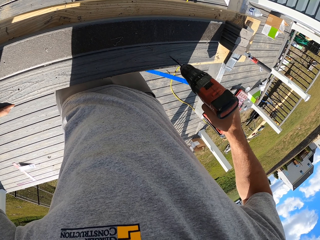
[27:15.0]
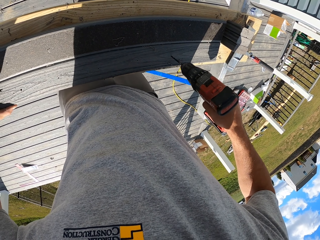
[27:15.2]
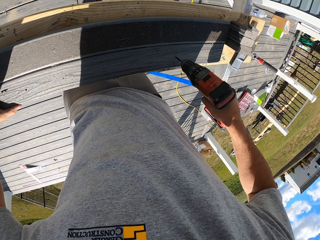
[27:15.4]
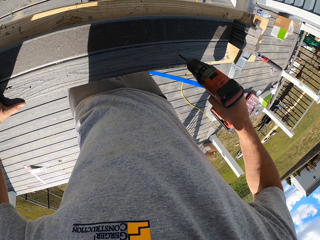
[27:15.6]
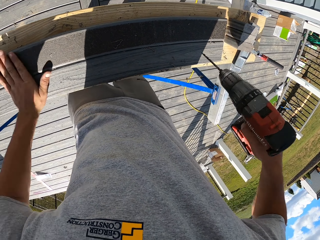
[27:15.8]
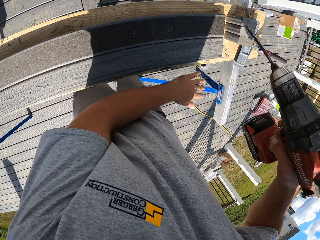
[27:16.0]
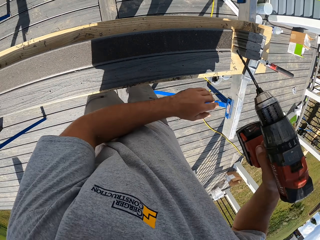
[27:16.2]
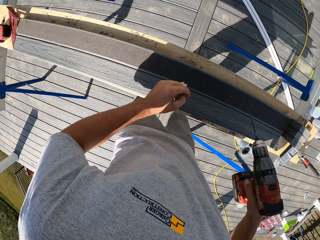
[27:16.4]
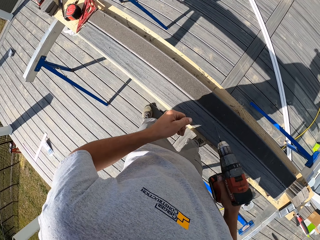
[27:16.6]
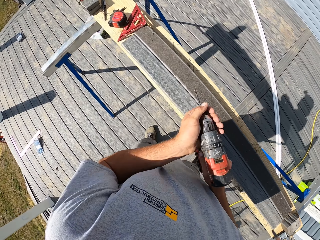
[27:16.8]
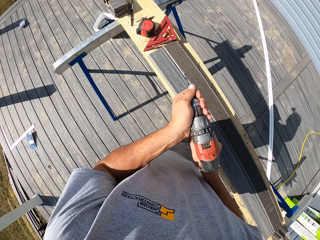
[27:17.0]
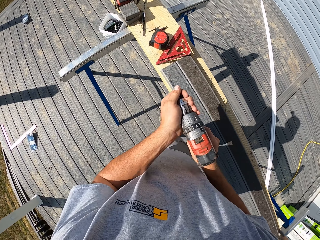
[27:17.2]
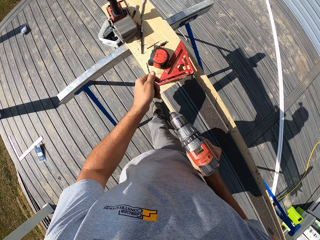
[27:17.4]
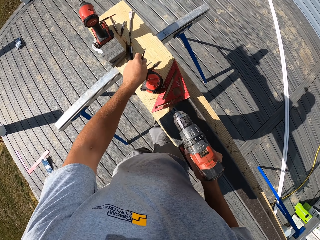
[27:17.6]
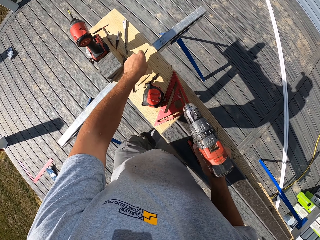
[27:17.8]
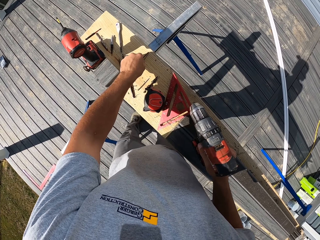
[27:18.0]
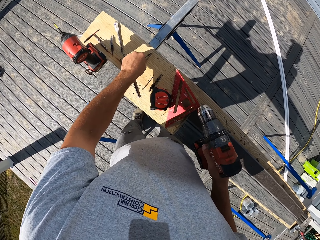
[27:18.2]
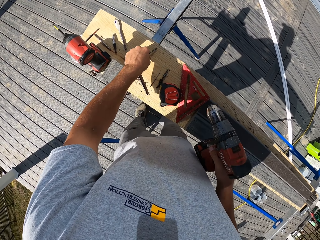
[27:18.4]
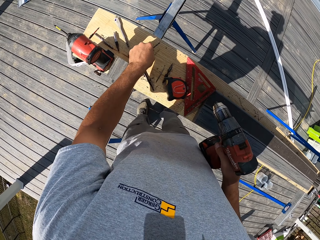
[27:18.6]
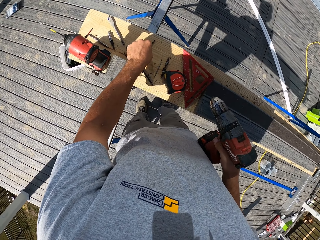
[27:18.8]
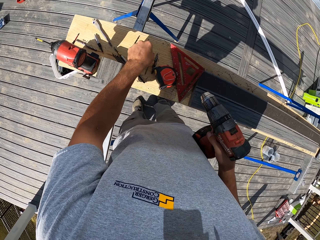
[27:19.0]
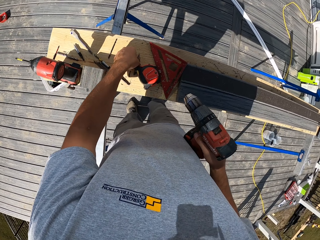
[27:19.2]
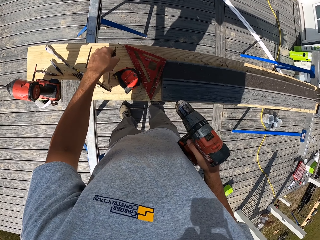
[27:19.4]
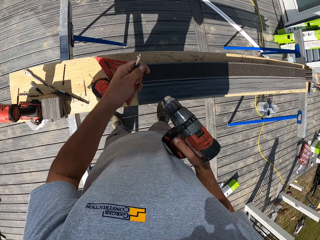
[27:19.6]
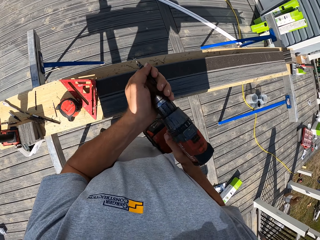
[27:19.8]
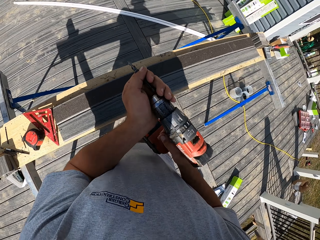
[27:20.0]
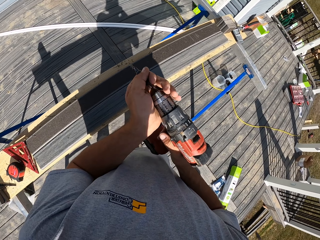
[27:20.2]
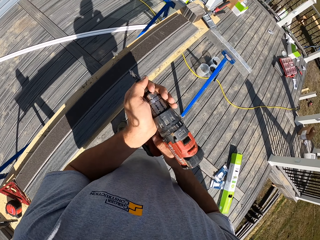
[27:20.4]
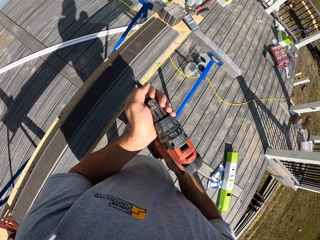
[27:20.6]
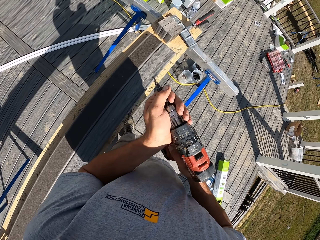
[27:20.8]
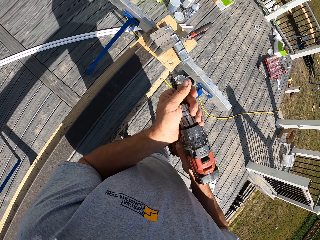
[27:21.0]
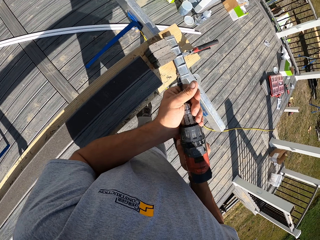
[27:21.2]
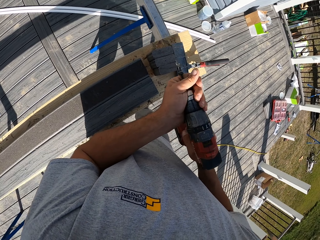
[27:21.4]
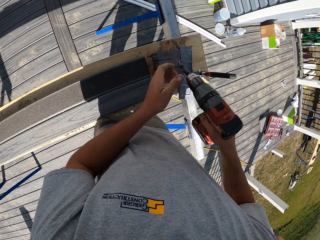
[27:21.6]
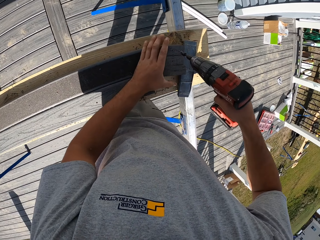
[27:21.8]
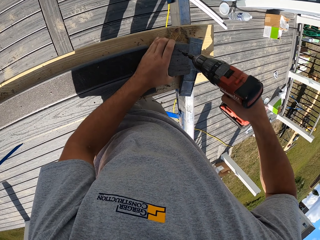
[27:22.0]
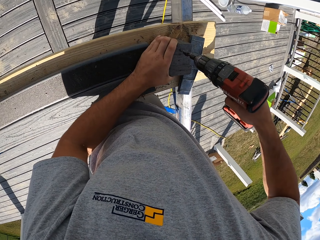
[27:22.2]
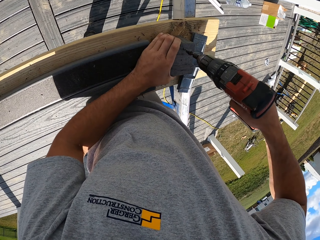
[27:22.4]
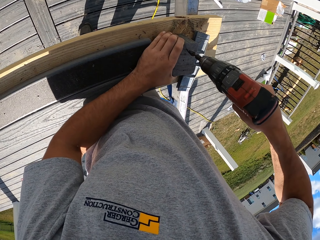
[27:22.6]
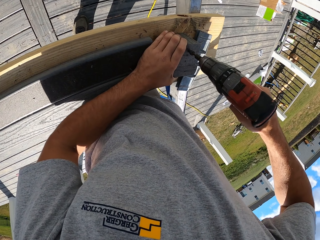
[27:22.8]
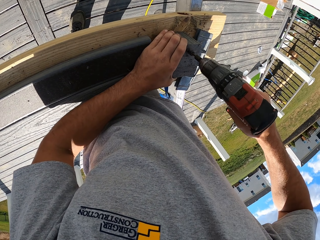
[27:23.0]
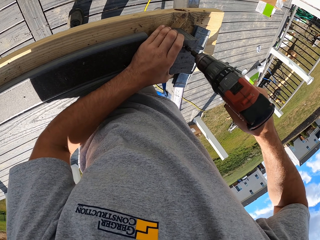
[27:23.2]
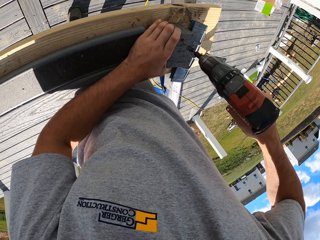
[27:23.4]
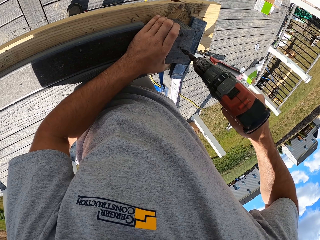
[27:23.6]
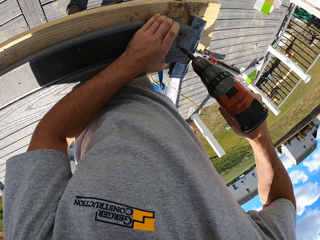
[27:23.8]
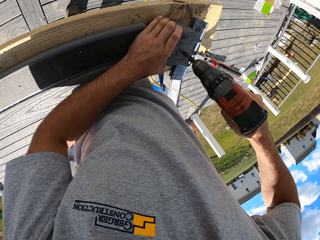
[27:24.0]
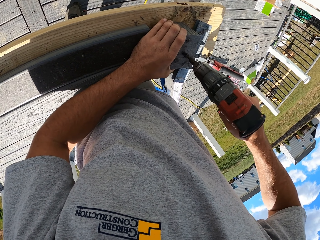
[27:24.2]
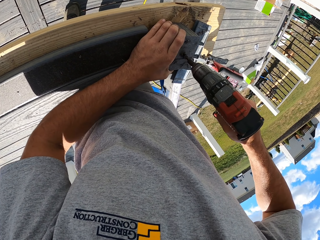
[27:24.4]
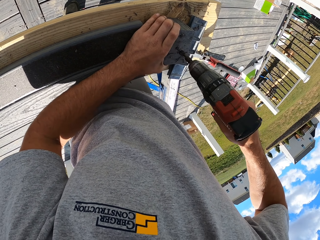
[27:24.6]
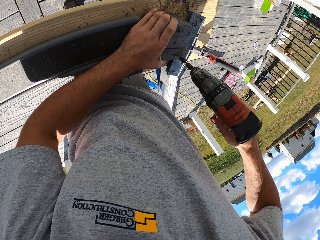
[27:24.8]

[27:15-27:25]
The camera wearer wipes on the wood with the left hand. They remove the drill bit from the drill. They place the drill bit on the timber. They pick up the drill bit from the timber. They close the drill bit on the drilling machine. They drill the wood with the drilling machine.

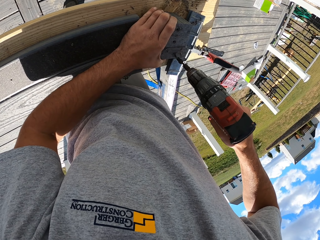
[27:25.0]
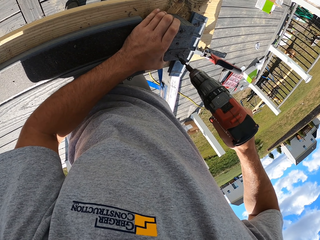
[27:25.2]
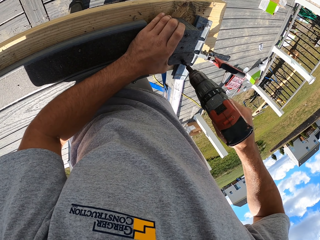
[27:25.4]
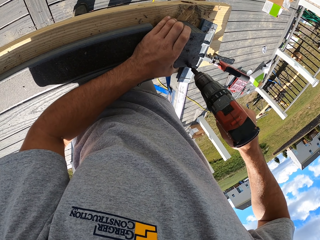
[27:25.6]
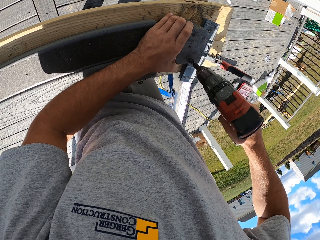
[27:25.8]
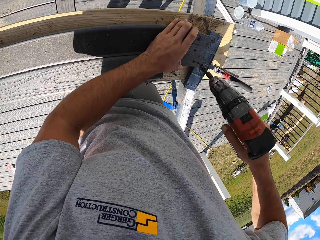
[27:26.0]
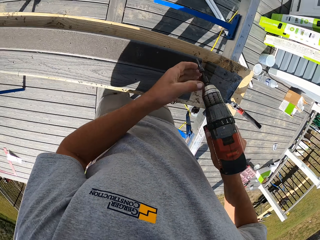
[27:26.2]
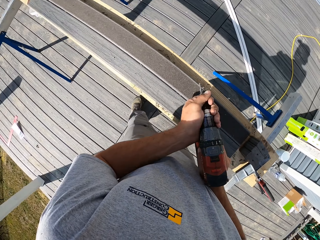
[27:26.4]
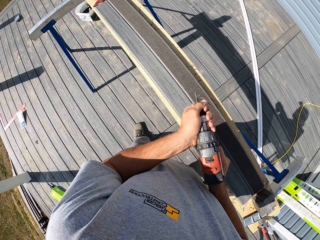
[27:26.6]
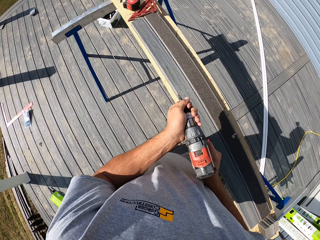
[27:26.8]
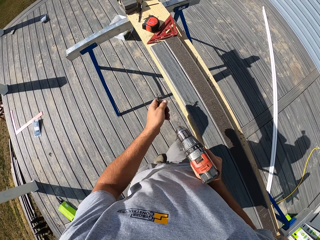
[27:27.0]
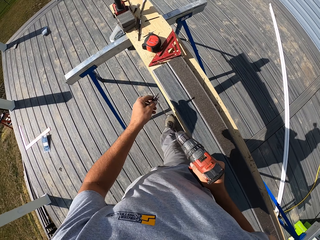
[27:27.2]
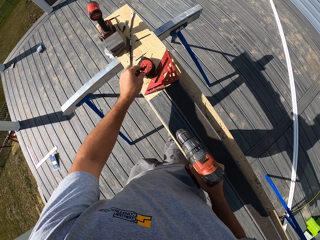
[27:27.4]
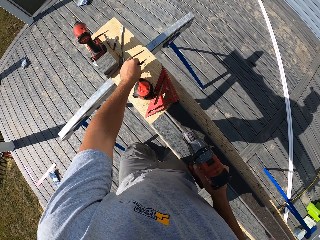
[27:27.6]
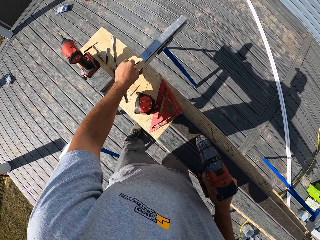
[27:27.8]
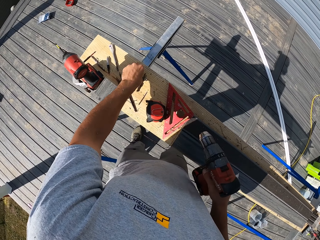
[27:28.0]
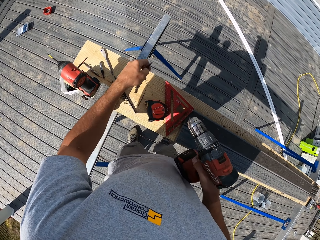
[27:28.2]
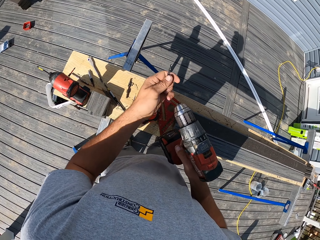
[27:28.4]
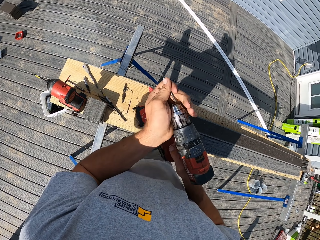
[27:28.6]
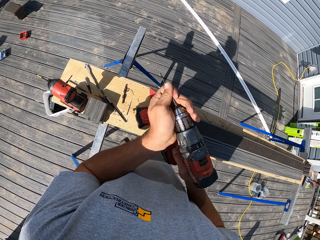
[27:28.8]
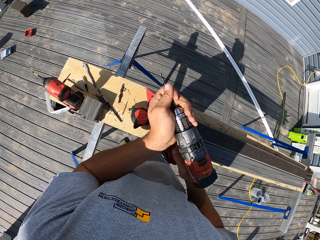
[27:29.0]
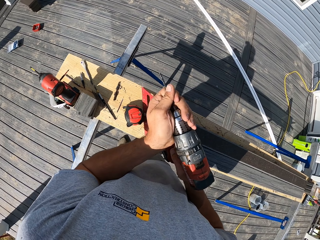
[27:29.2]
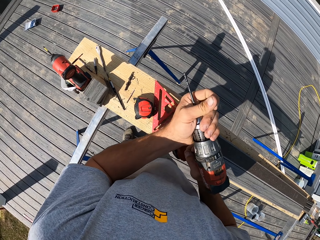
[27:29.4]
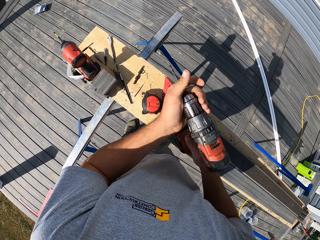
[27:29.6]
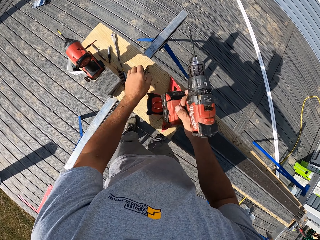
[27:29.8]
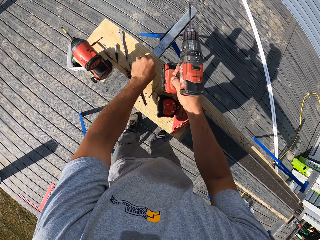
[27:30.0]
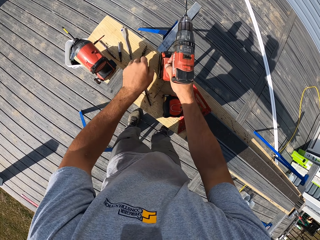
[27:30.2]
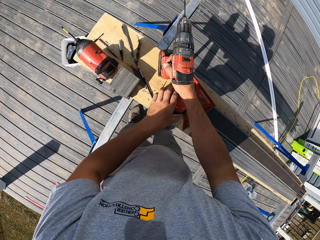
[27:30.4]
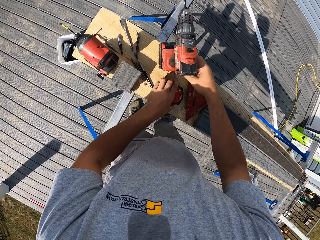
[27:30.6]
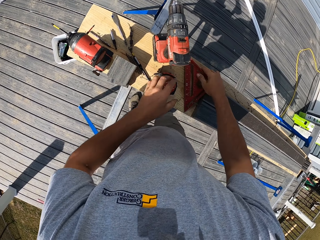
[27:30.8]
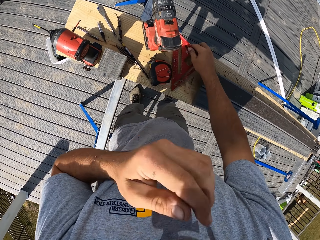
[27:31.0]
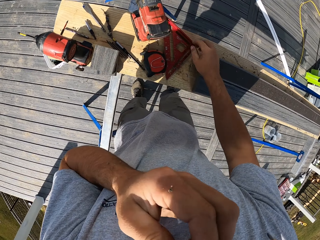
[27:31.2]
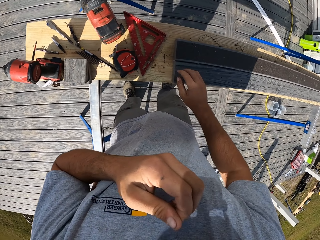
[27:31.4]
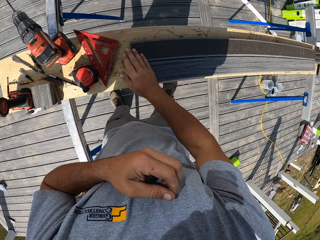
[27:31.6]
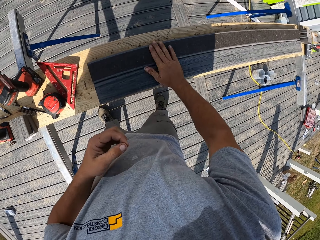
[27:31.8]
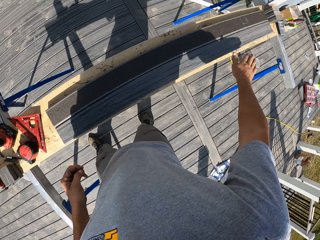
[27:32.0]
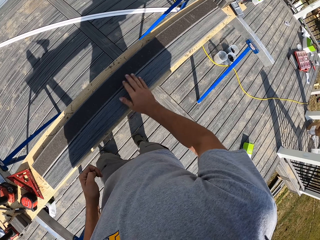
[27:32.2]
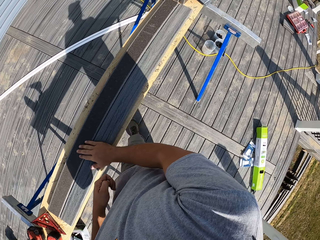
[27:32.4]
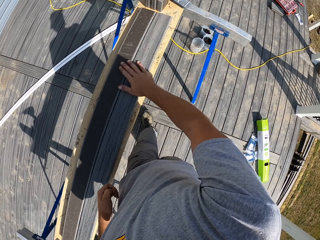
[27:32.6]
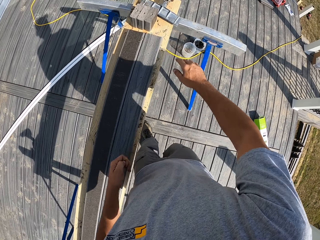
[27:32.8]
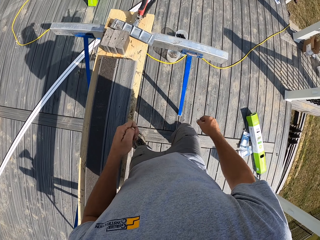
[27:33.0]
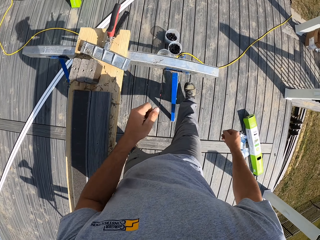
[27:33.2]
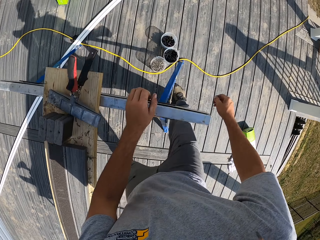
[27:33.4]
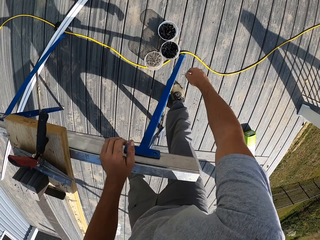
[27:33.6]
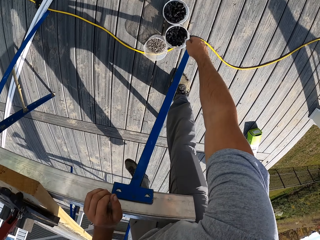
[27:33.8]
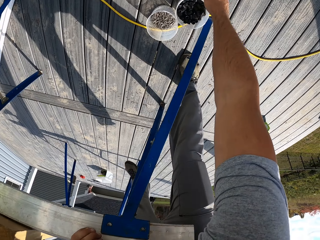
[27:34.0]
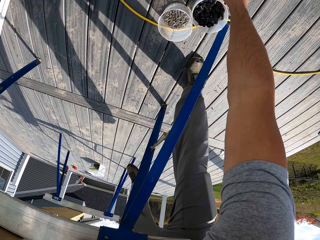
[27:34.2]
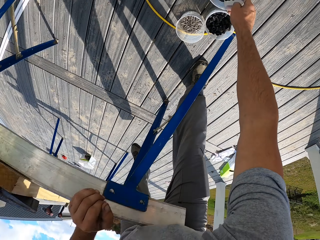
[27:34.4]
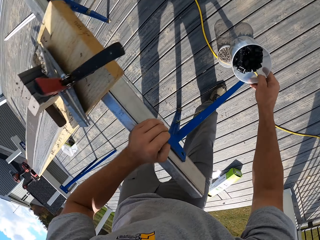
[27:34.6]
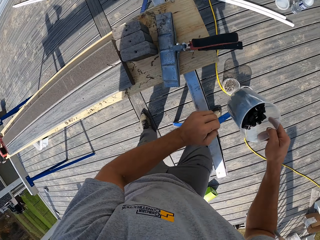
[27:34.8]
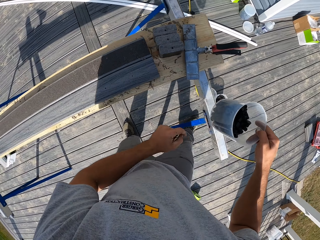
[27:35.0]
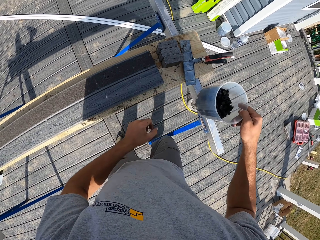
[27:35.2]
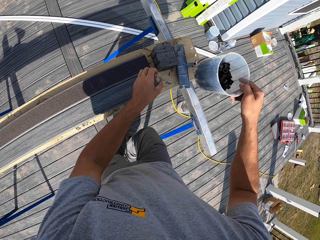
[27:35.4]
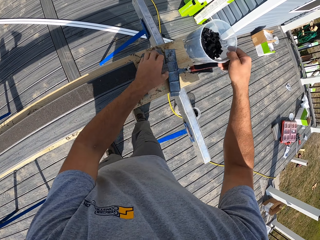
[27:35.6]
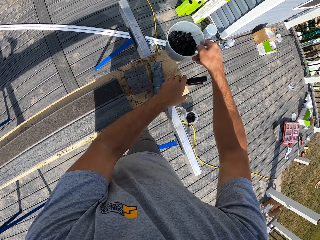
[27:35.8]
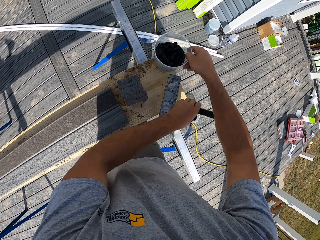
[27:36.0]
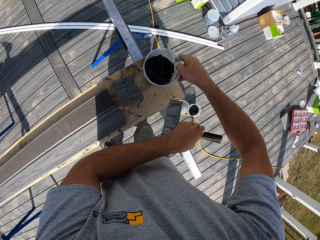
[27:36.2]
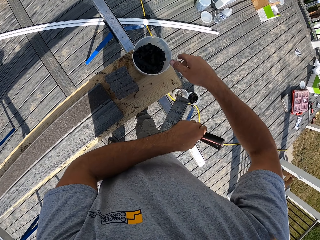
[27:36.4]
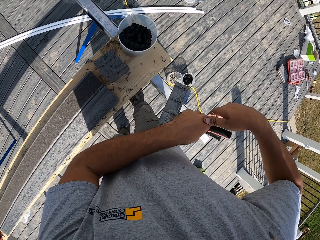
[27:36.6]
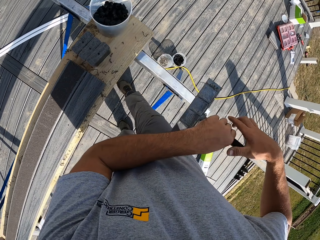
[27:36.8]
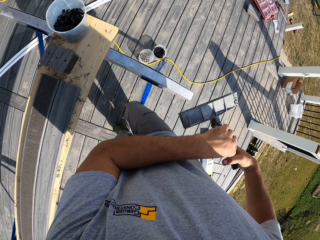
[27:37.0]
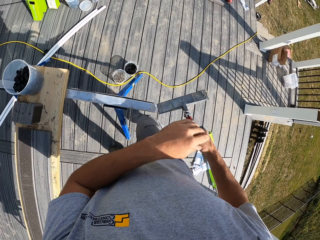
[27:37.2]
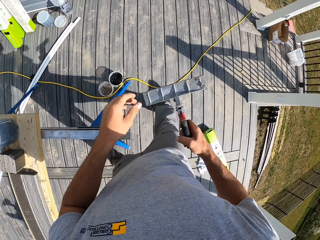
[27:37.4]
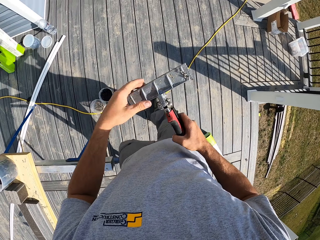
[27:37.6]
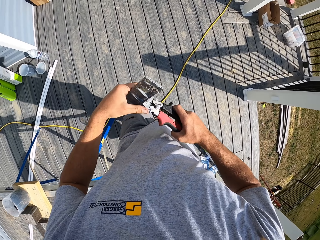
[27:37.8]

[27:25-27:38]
The camera wearer removes the drill bit from the drill. They place the drill bit on the timber. They pick up the drill bit from the timber. They close the drill bit on the drilling machine. They move the drill bit on the timber. They place the drilling machine on the timber. They move a tape measure on the timber. They touch the face. They raise the left hand towards something. They withdraw the left hand from something. They wipe on the timber with the right hand. They take the washer can from the floor. They put the can on the timber. They take the plier from the timber.
